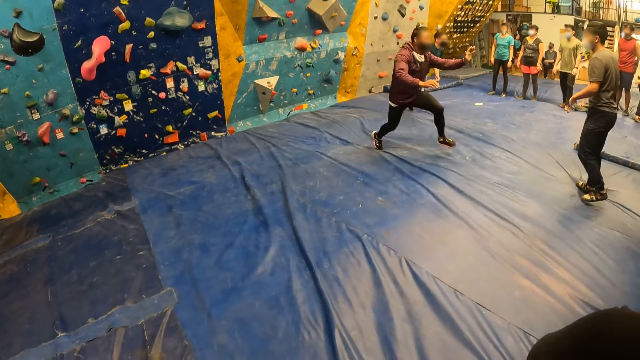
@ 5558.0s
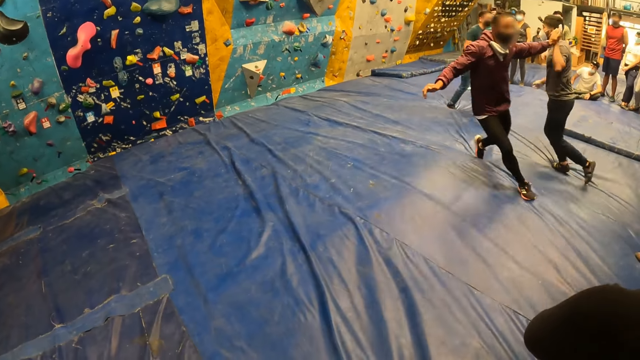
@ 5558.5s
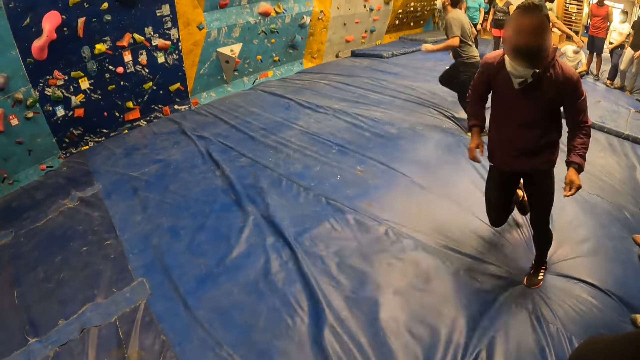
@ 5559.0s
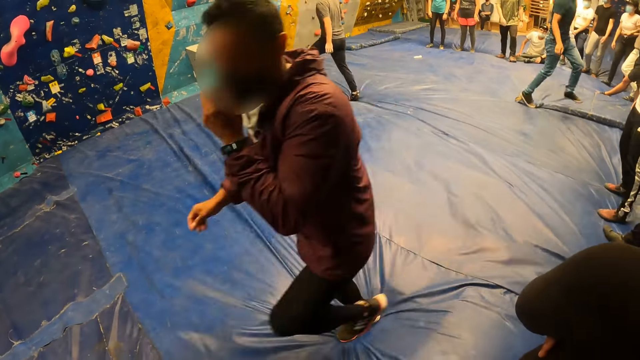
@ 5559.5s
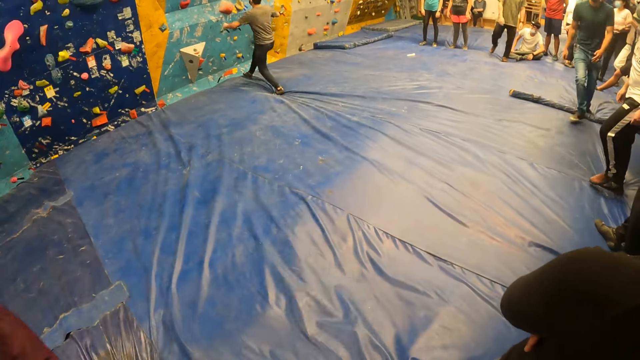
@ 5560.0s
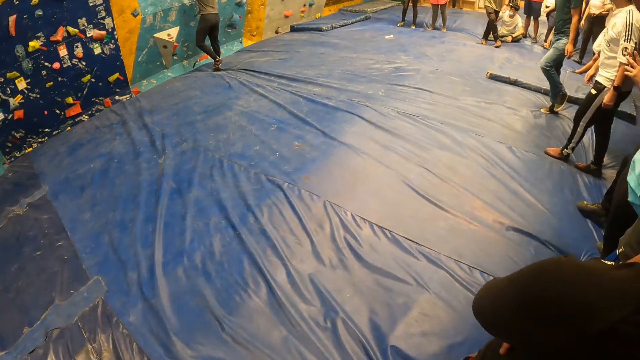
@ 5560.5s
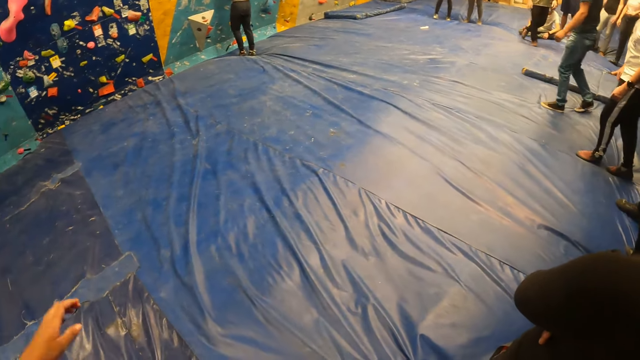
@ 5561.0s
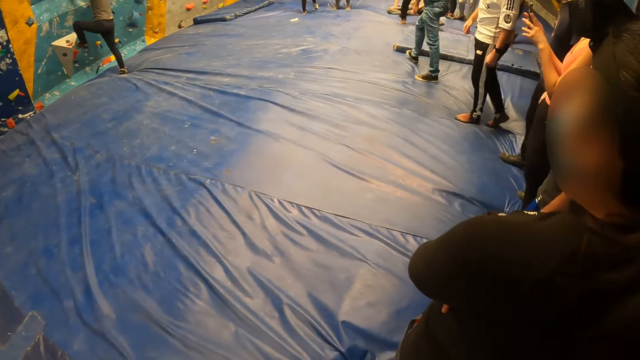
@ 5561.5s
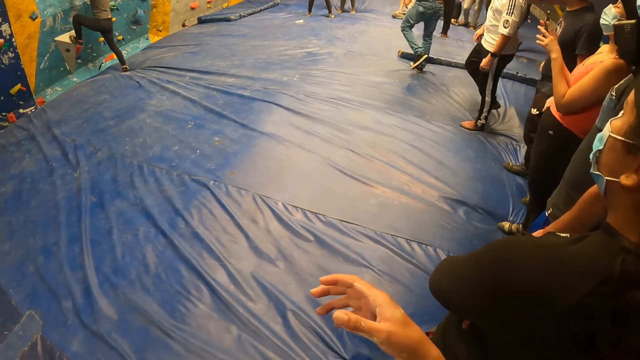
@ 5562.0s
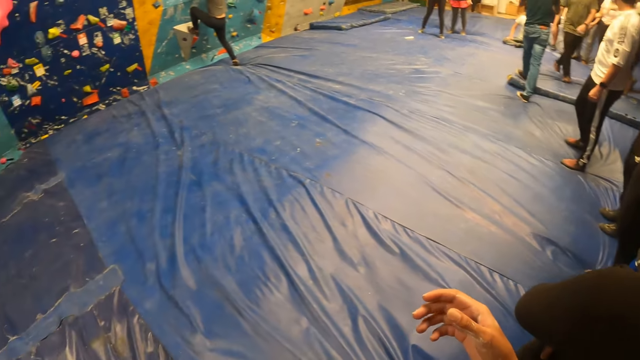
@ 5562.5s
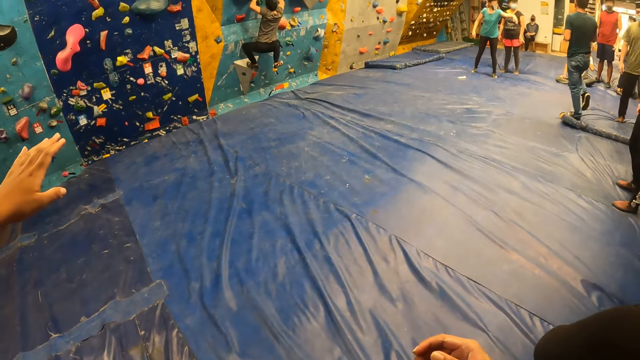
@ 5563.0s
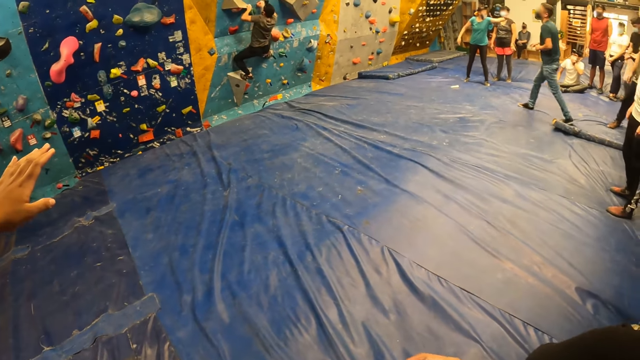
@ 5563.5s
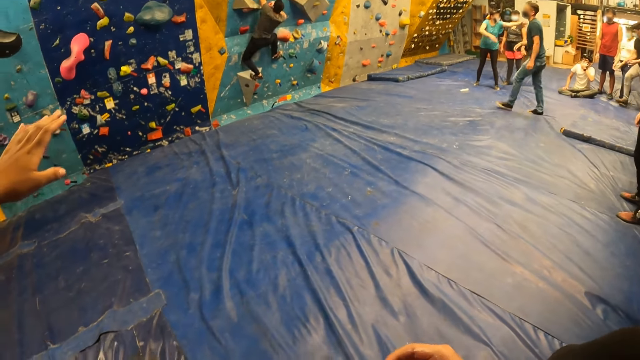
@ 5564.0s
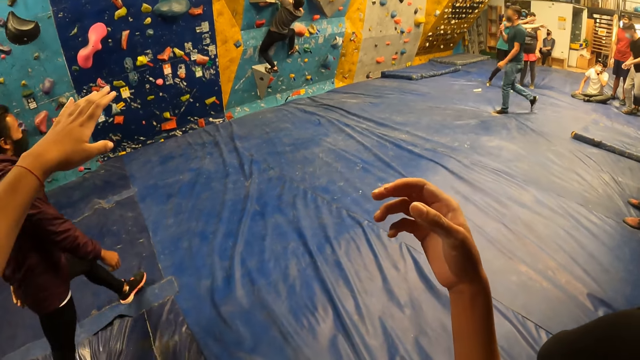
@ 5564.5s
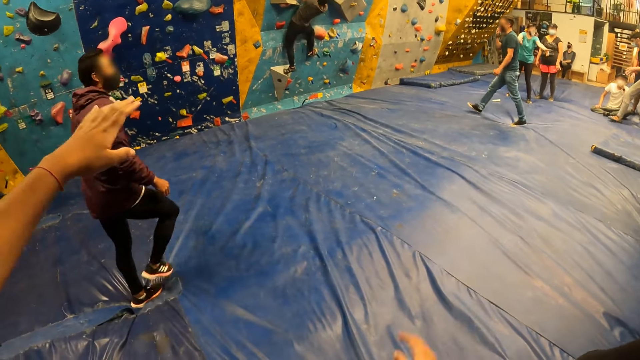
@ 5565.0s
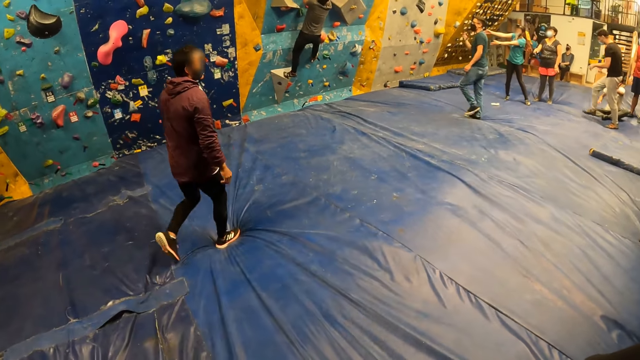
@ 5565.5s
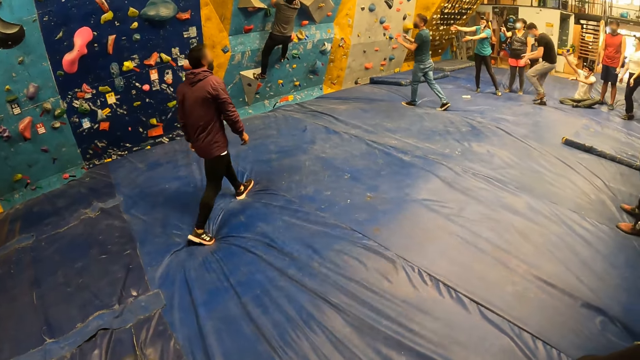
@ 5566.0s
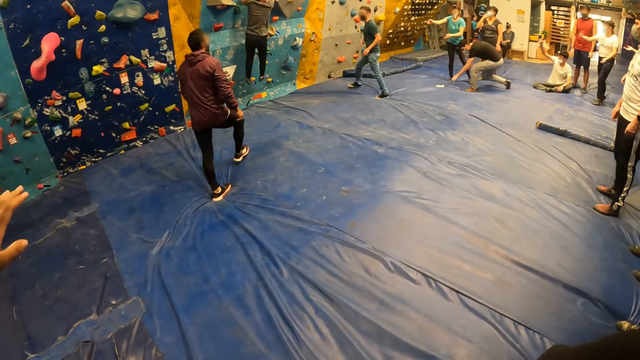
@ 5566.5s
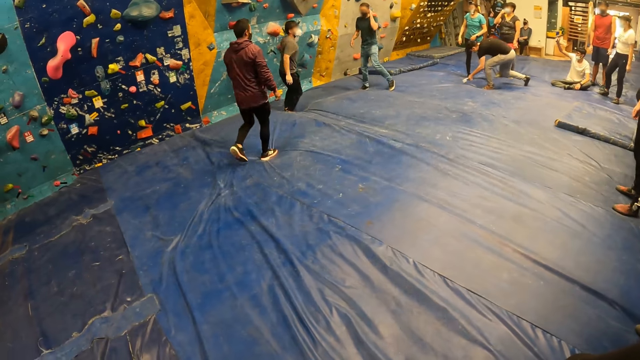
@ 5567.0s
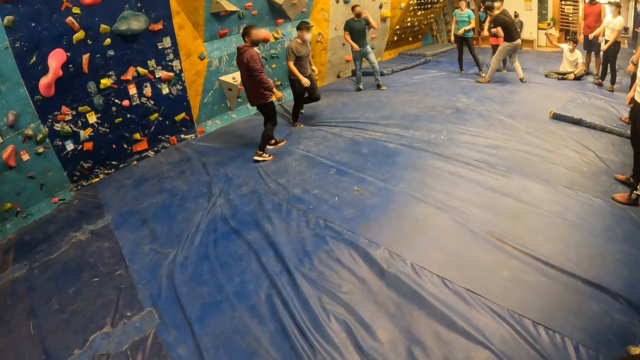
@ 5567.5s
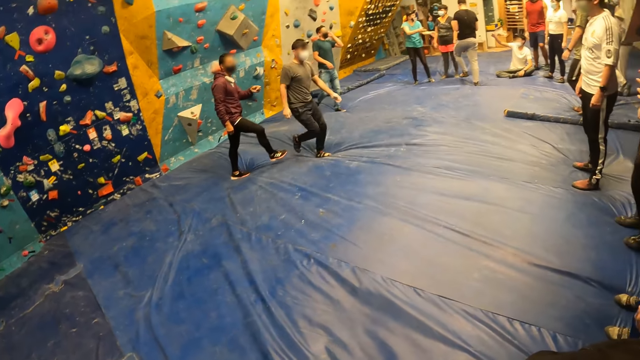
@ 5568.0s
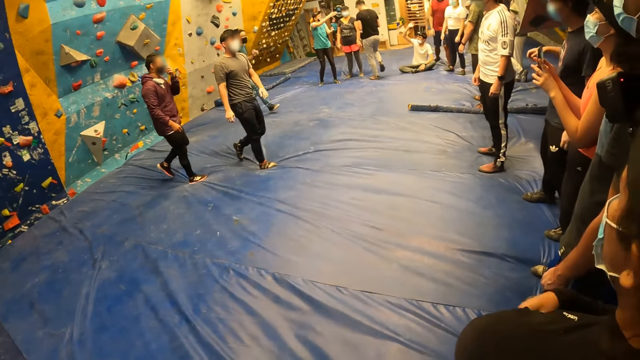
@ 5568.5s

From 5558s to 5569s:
The man touches another man. The other man climbs the wall with both hands and jumps down from the wall.

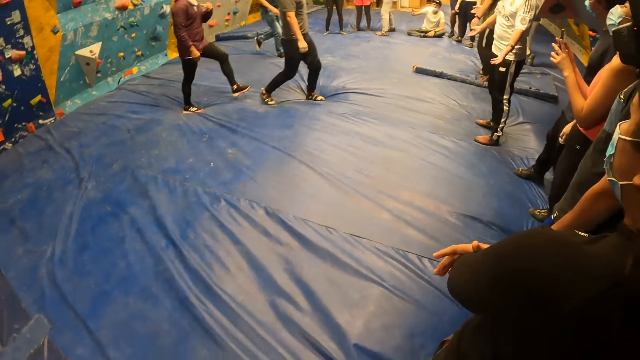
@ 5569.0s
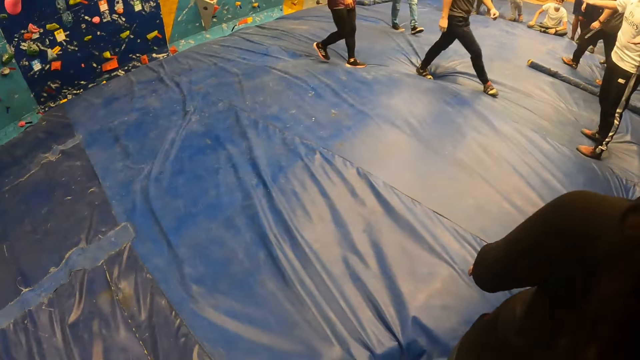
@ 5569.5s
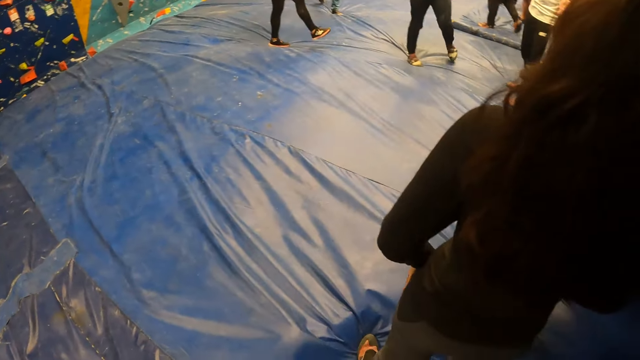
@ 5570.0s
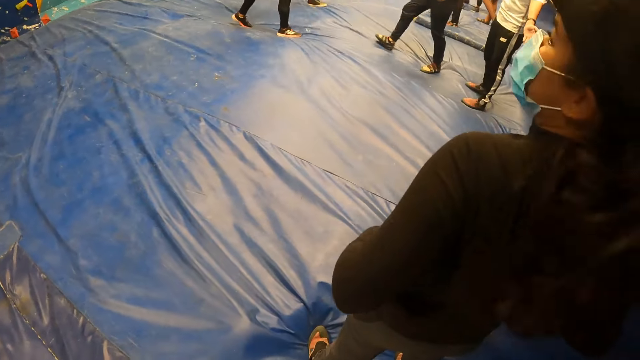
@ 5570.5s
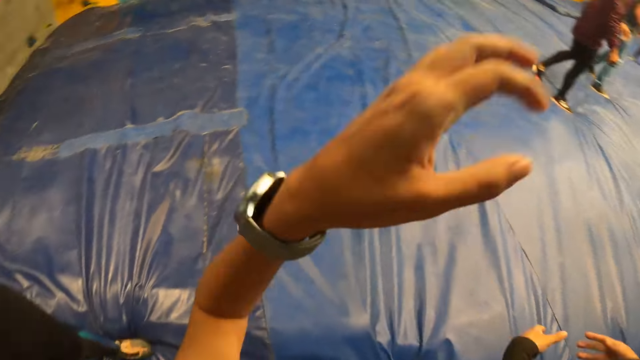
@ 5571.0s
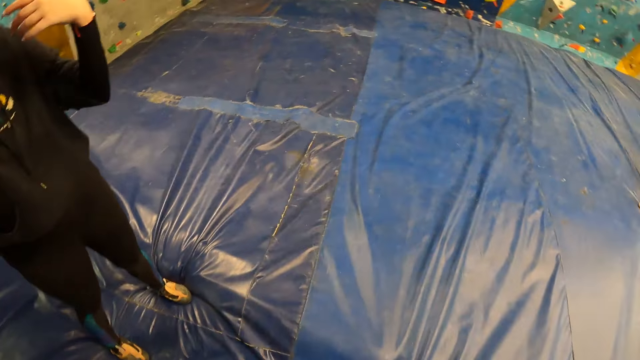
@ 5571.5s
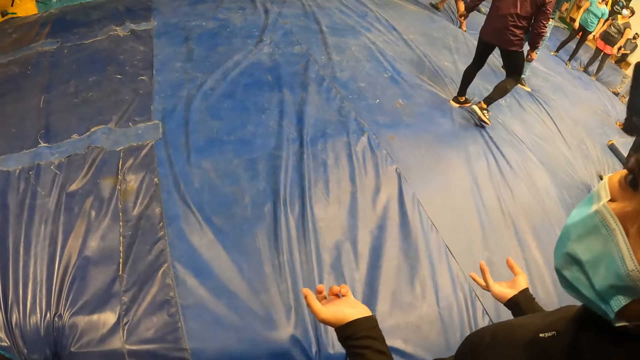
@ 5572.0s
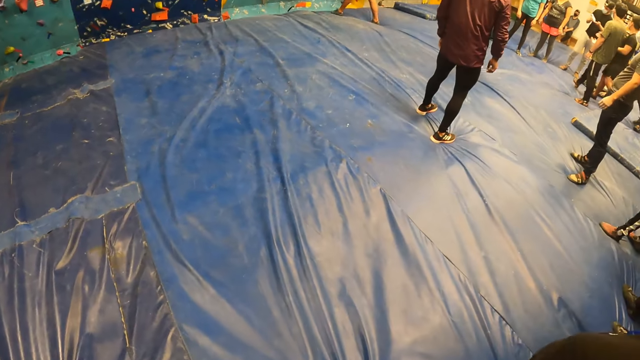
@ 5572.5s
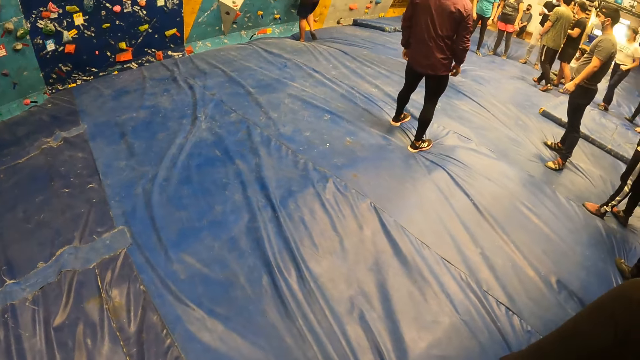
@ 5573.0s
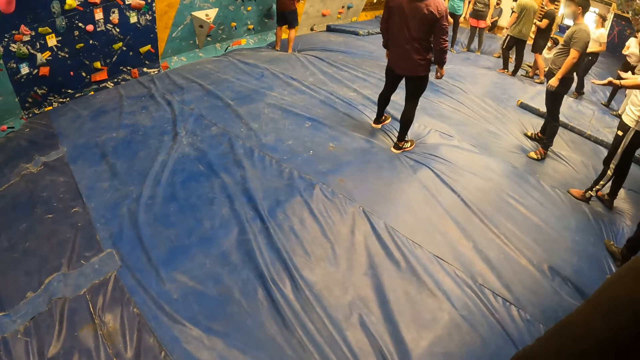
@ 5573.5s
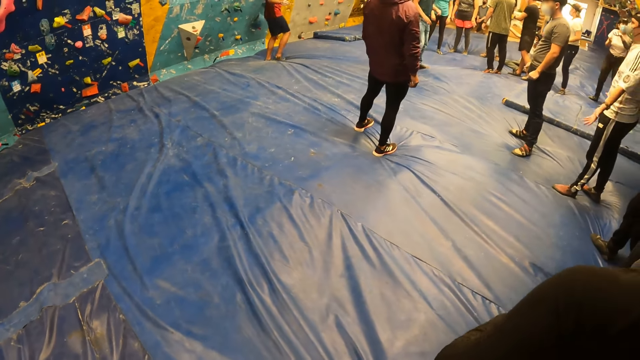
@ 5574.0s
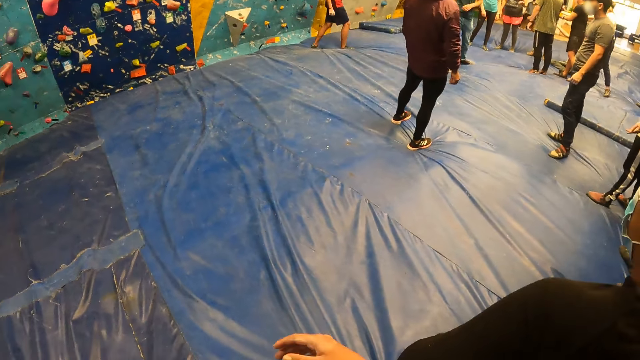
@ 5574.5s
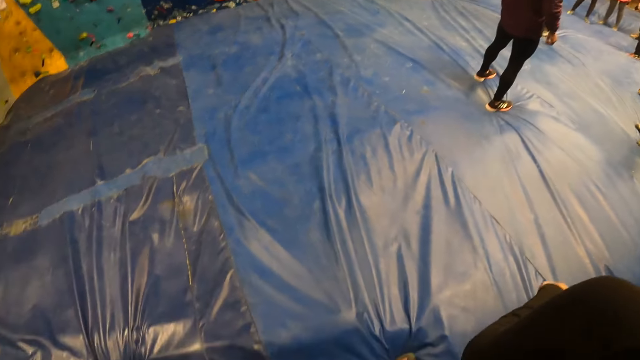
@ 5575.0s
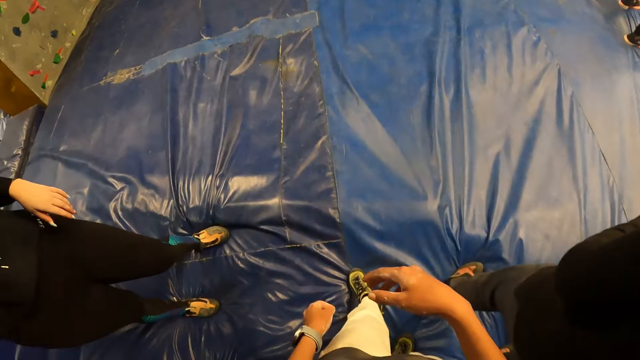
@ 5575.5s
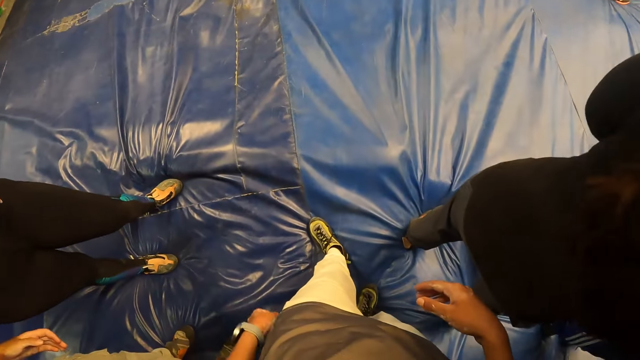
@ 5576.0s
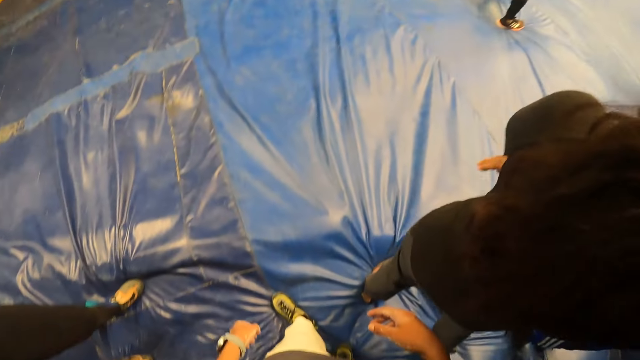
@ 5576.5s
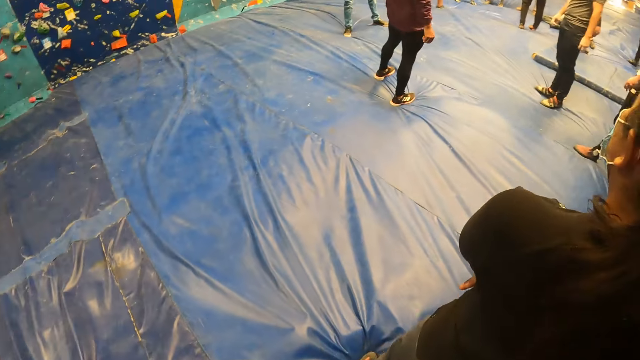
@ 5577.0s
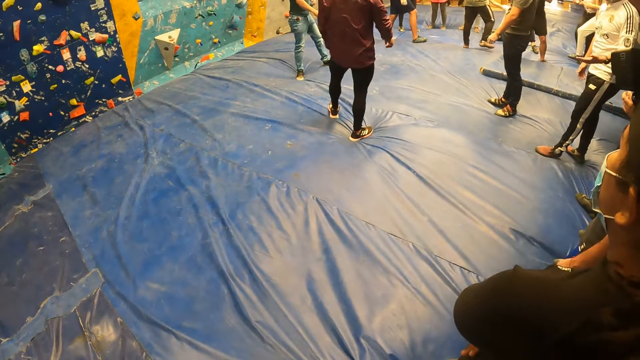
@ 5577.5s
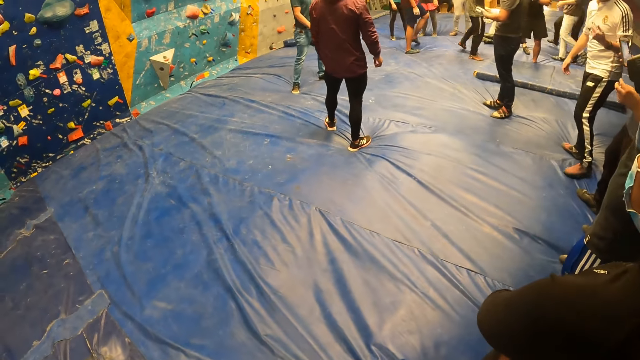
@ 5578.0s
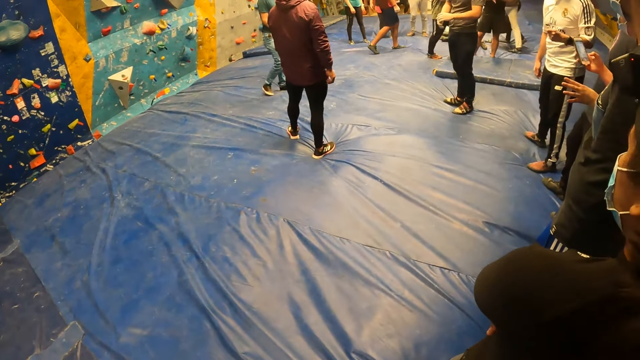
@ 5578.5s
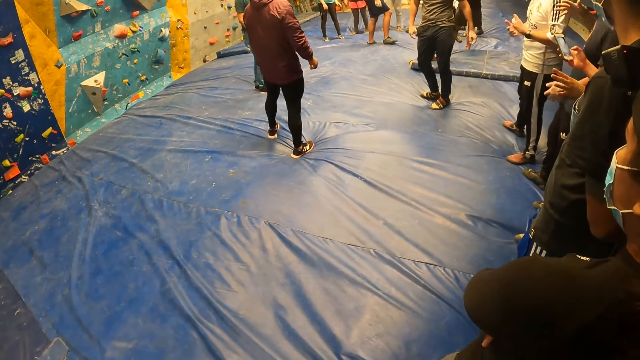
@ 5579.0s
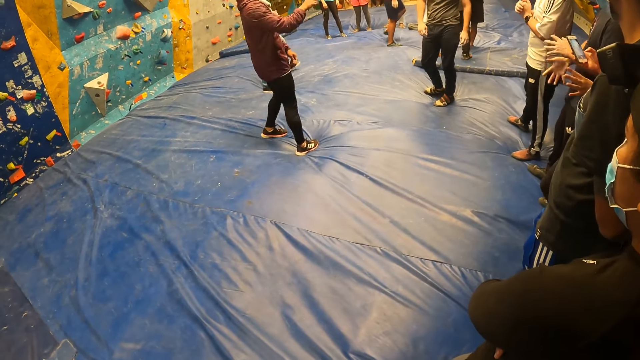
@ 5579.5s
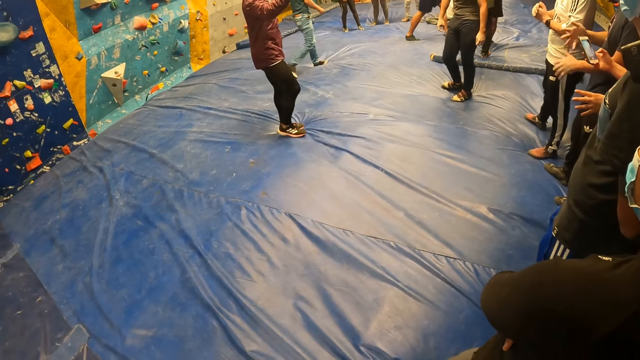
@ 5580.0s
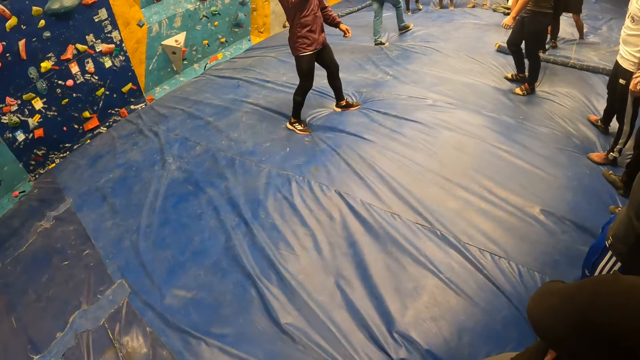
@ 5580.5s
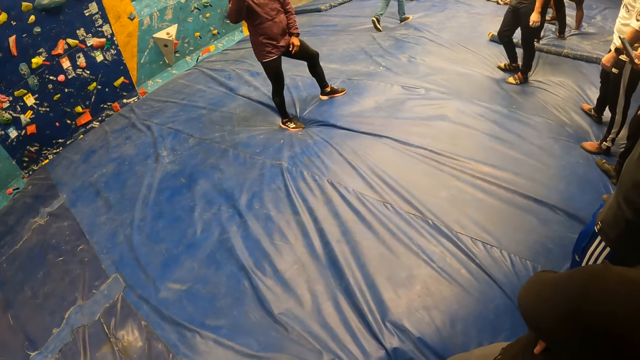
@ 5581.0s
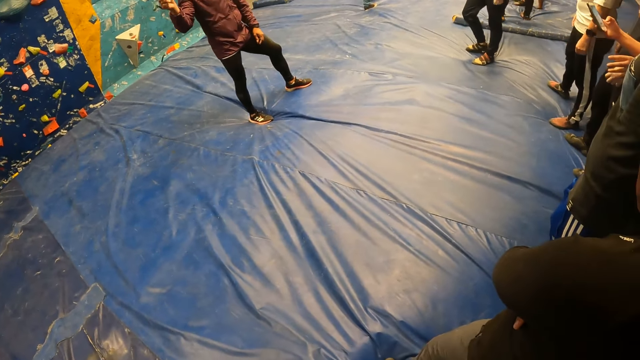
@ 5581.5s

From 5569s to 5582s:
The camera wearer interacts with the woman, another woman and a third woman. The man speaks to the group of people and the camera wearer.
